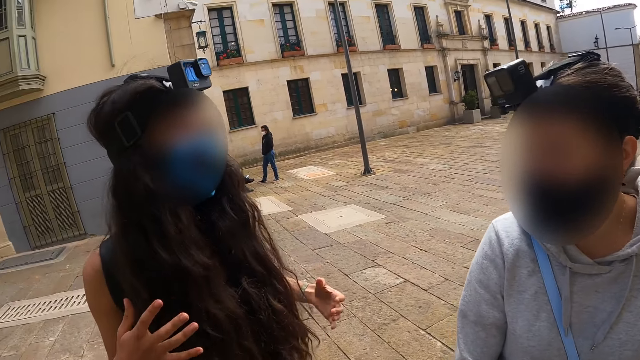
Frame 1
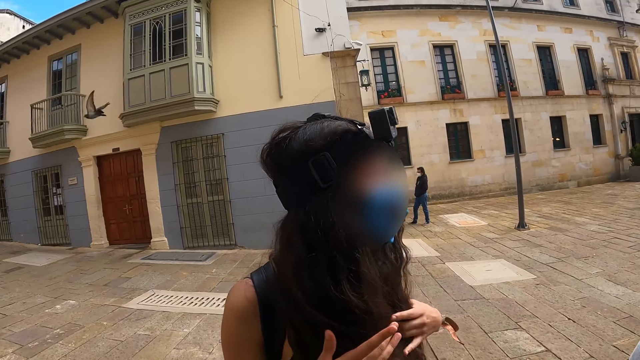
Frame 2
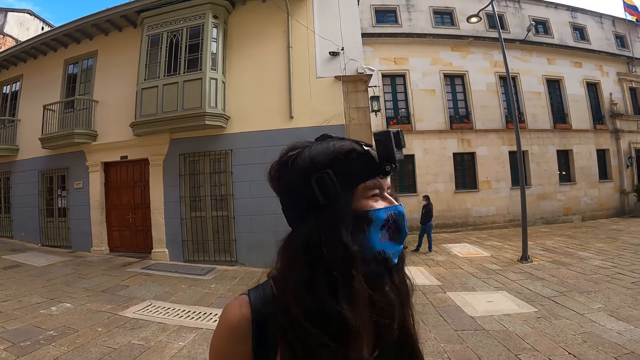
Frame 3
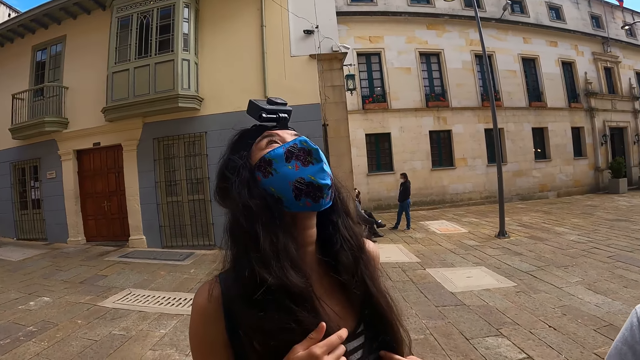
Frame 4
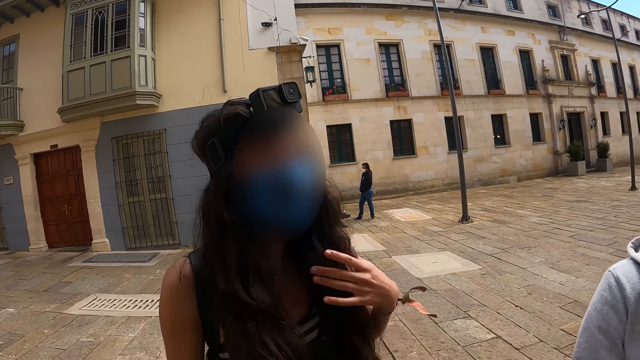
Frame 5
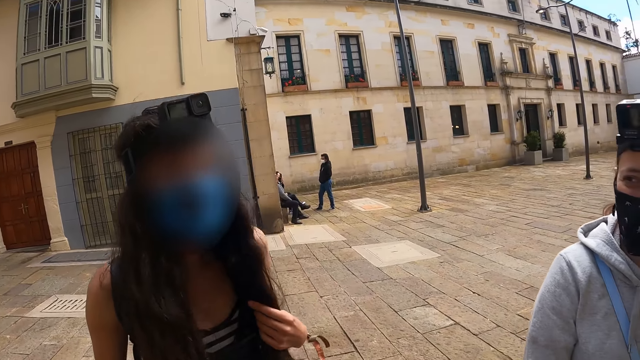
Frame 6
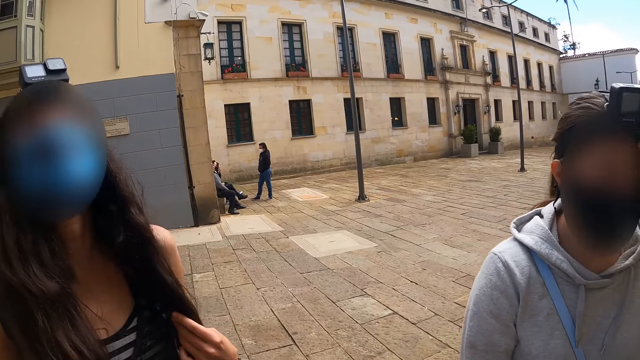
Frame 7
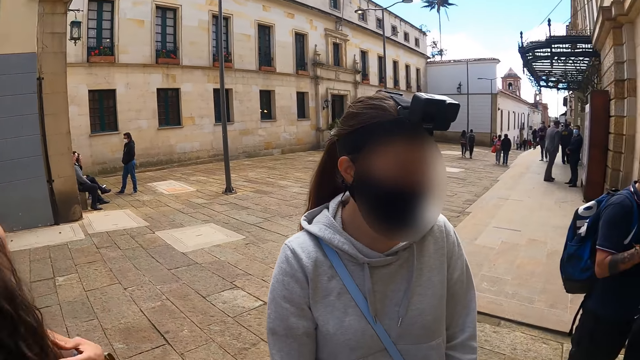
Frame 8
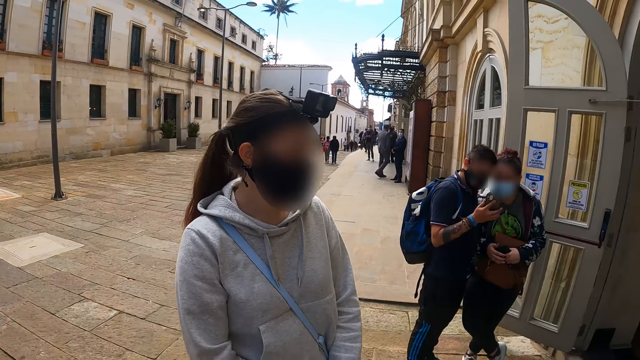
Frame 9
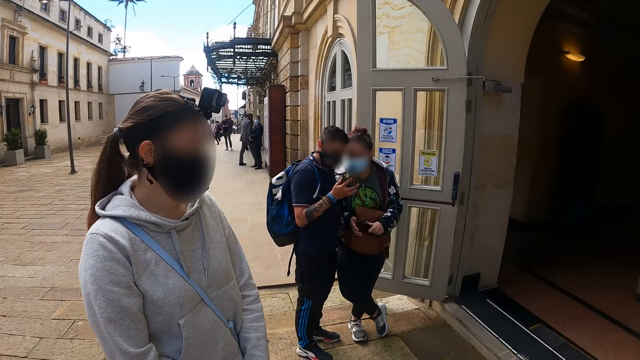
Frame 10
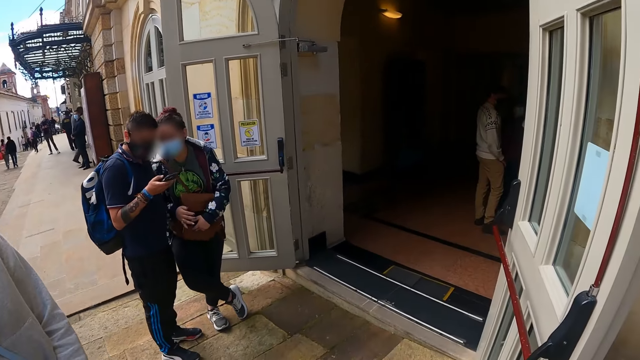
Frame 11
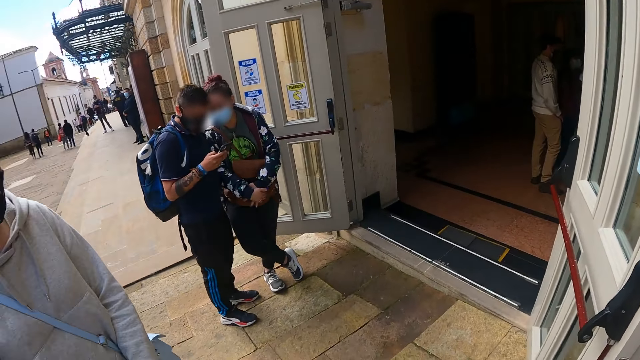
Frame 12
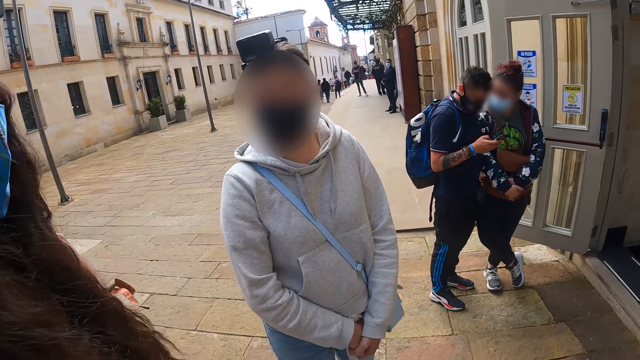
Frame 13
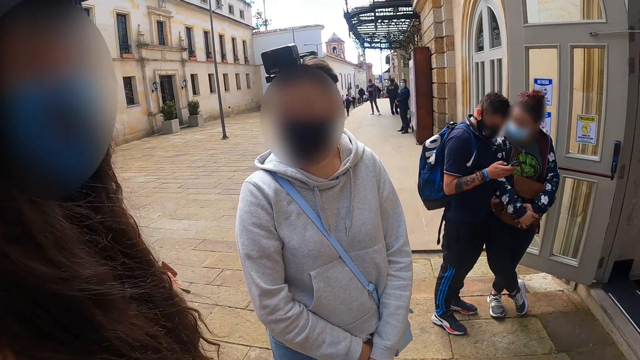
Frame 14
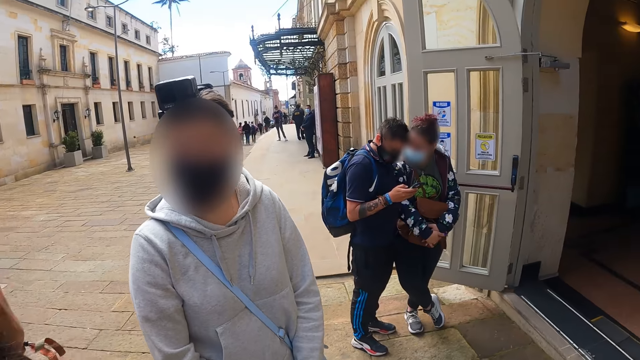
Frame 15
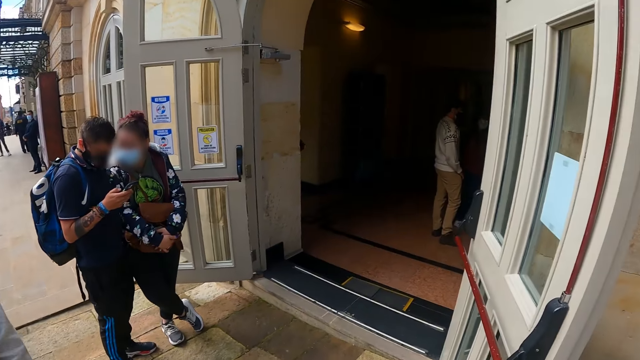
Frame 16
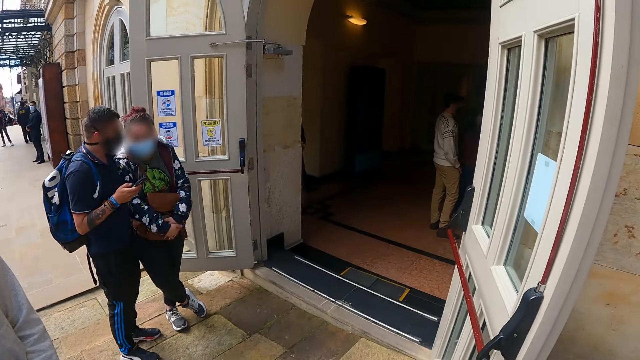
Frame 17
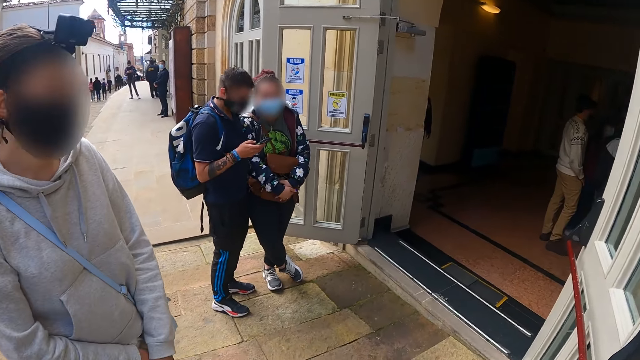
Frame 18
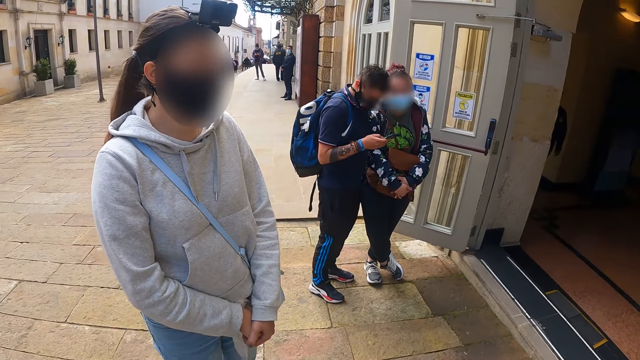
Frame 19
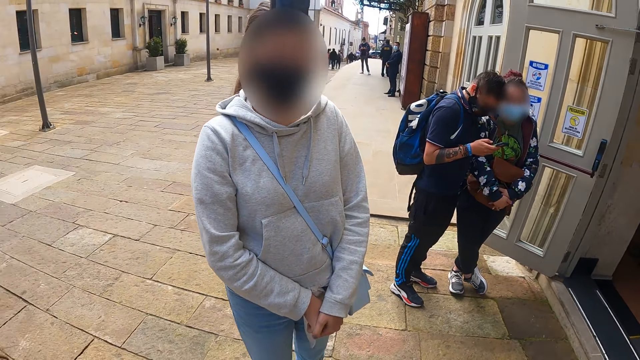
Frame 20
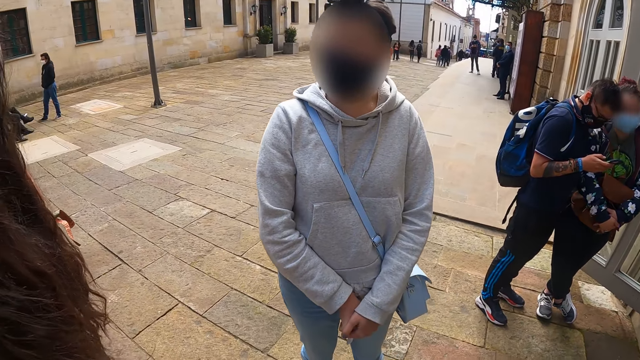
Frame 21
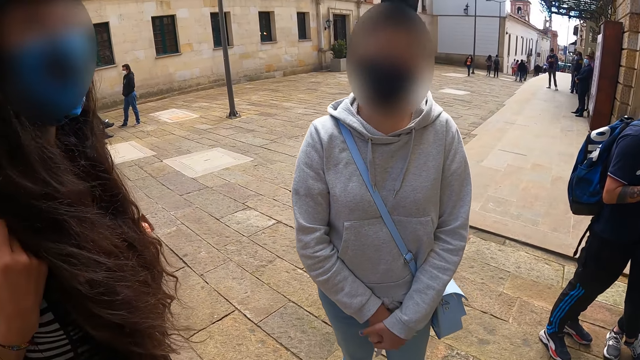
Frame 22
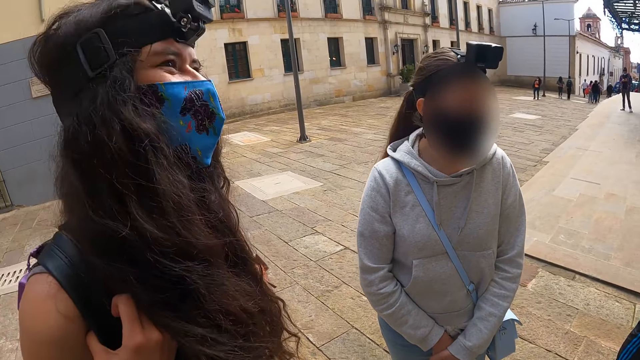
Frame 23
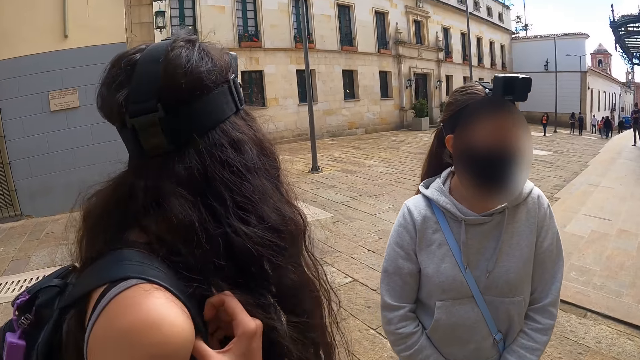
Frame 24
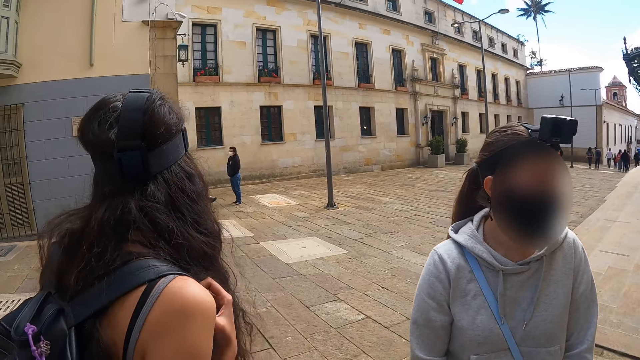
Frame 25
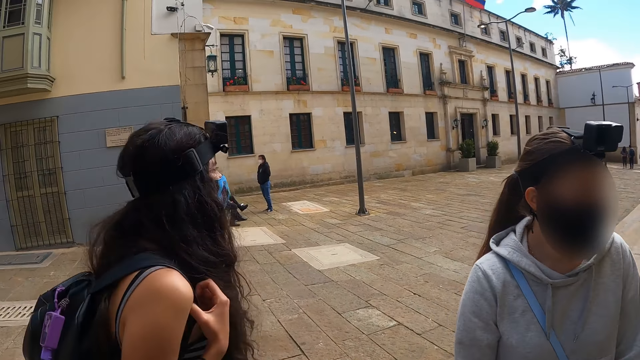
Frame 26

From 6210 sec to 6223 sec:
The camera wearer moves his hand.

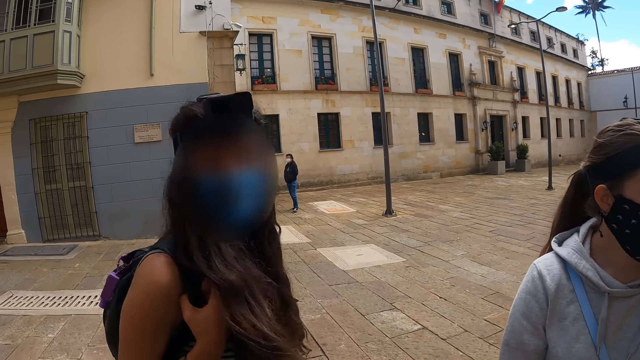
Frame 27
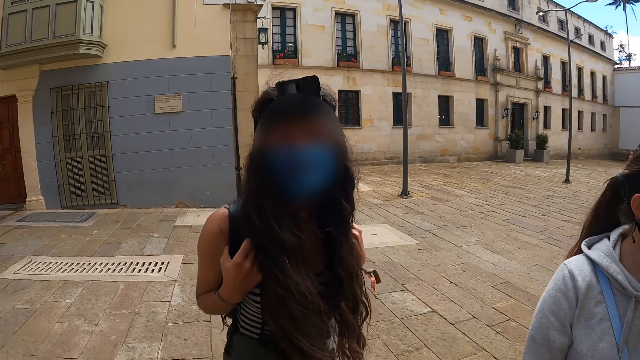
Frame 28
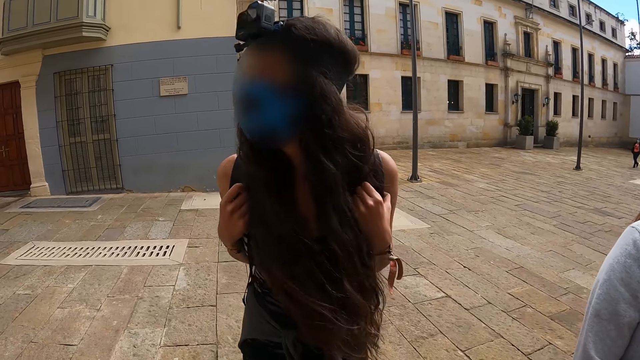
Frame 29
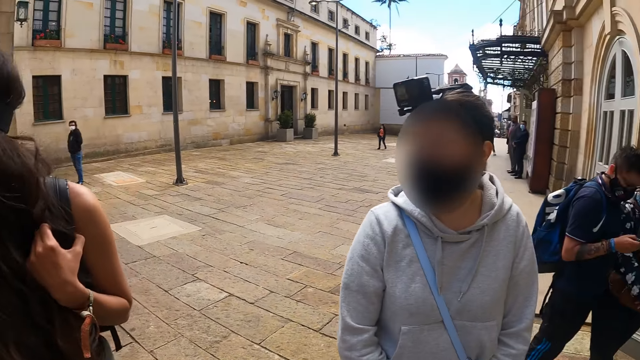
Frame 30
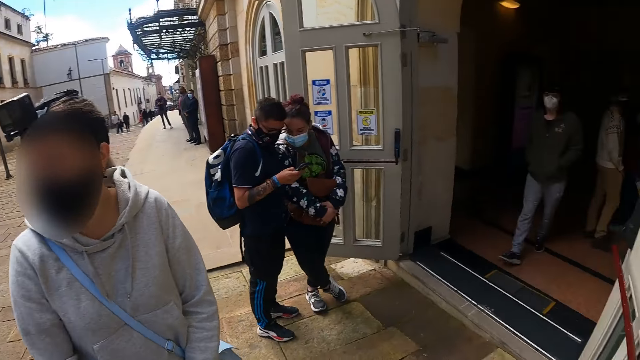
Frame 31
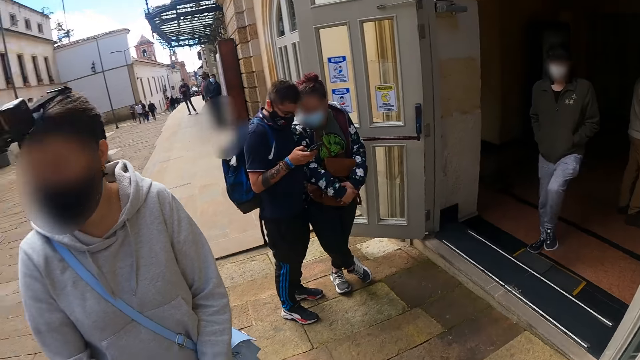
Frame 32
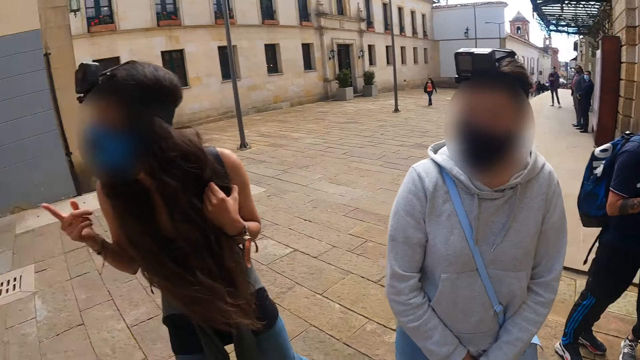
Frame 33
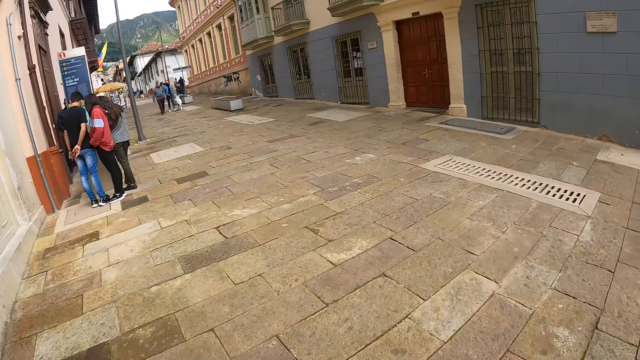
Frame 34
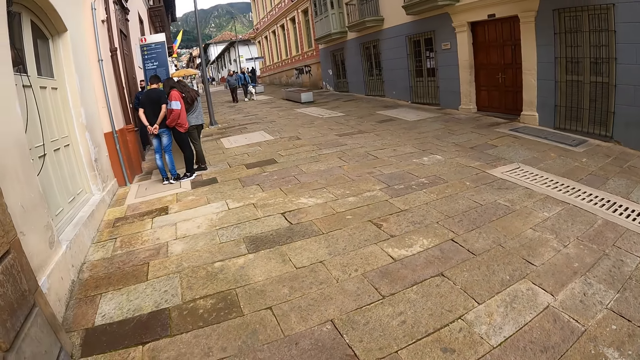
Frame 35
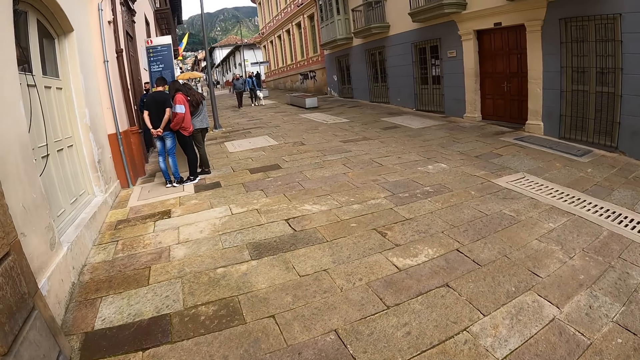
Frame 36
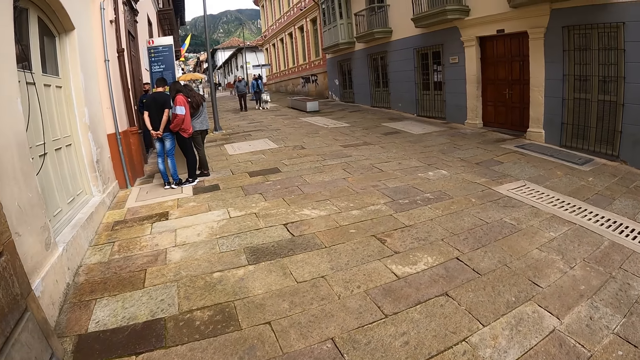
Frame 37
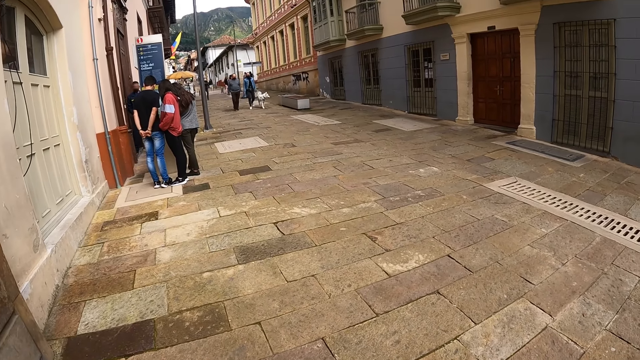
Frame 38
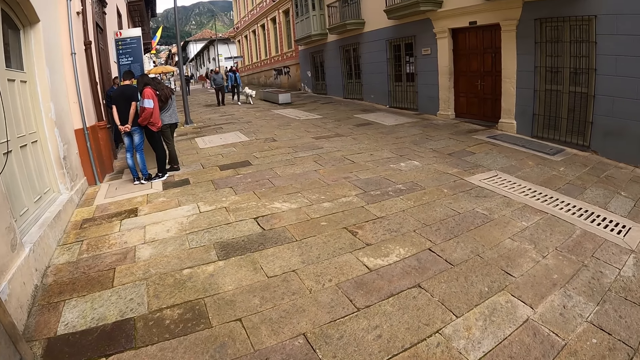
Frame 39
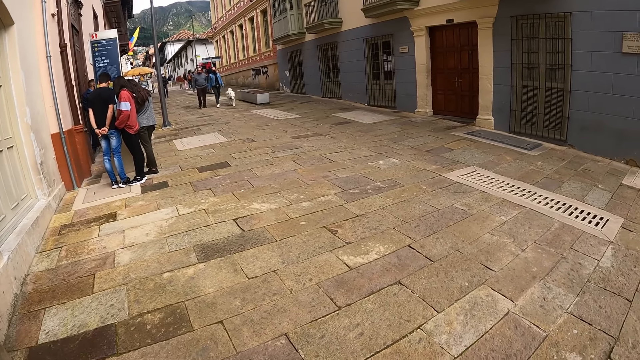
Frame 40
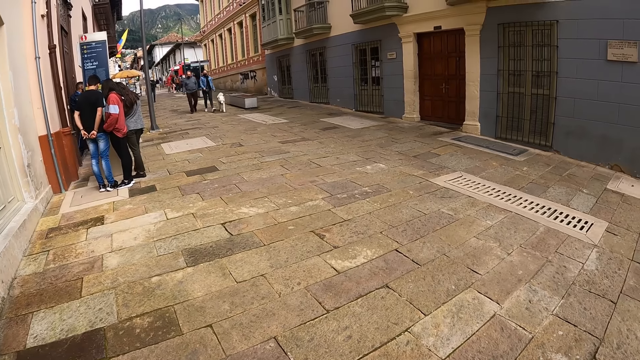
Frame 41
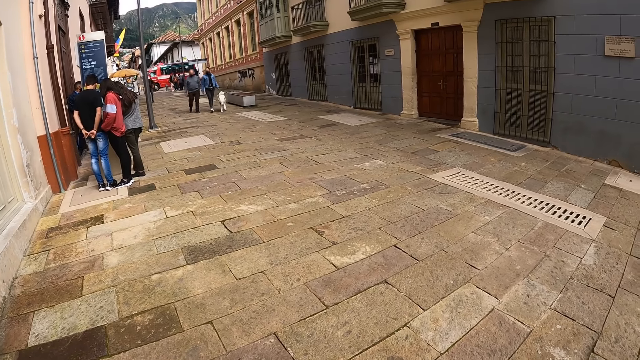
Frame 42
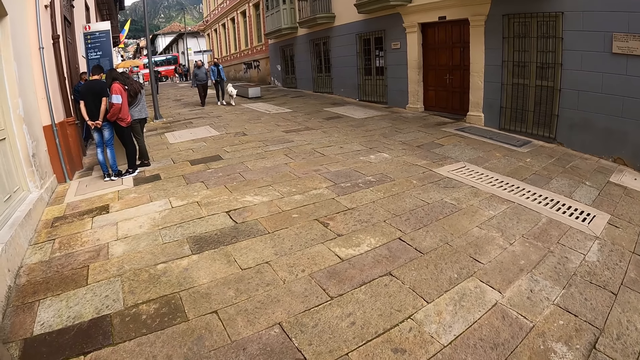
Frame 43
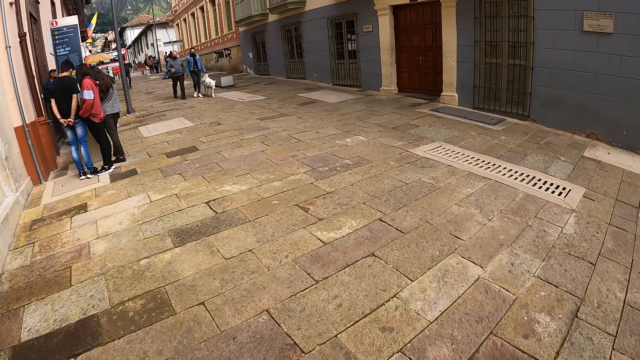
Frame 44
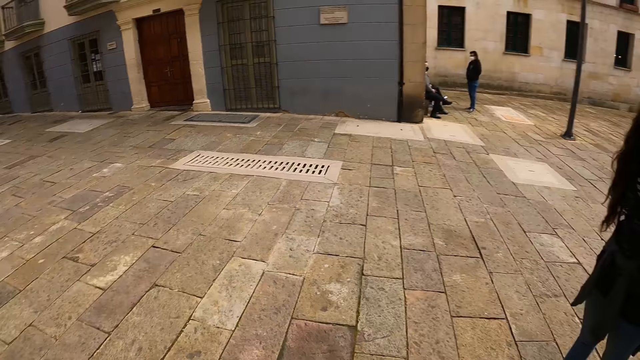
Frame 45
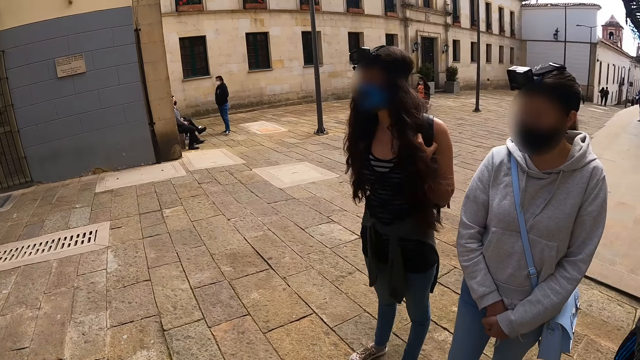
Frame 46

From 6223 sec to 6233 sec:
The camera wearer looks around the pavement. They look around the street. They look at a person.
